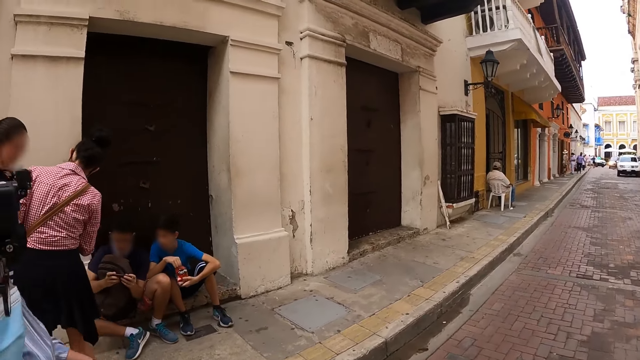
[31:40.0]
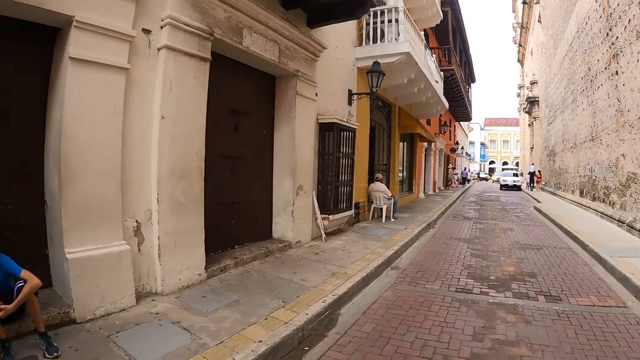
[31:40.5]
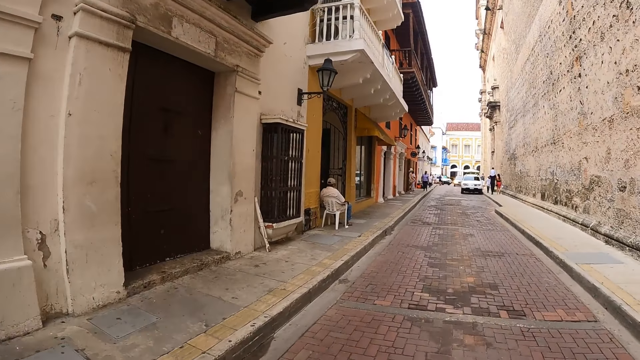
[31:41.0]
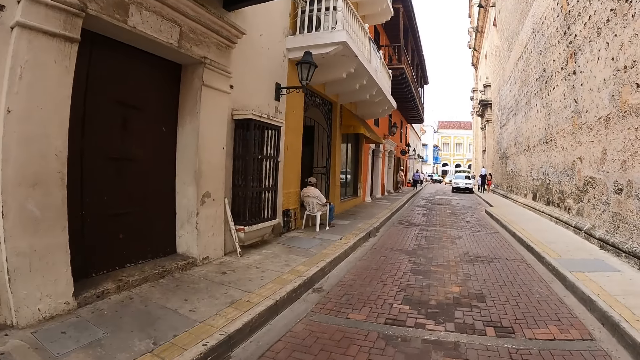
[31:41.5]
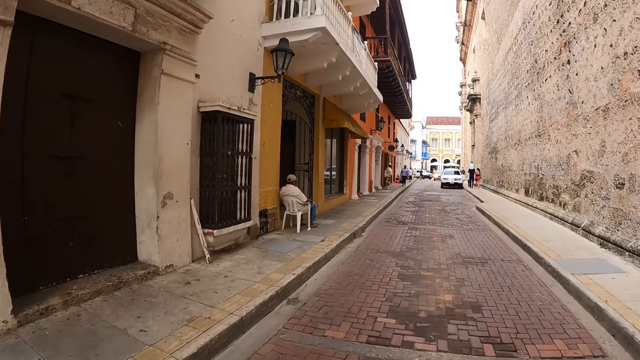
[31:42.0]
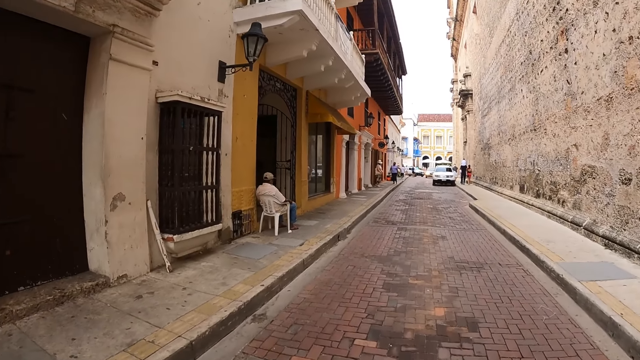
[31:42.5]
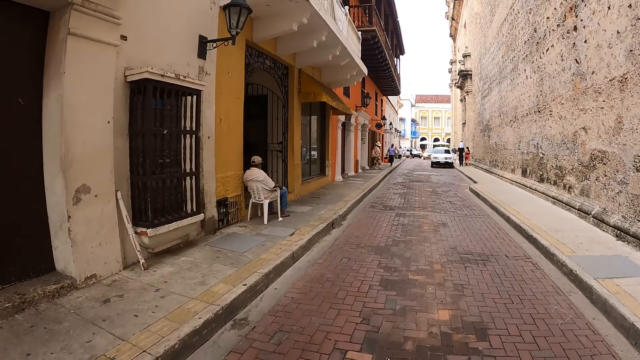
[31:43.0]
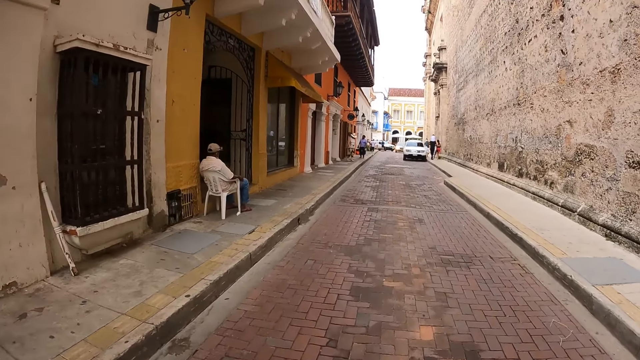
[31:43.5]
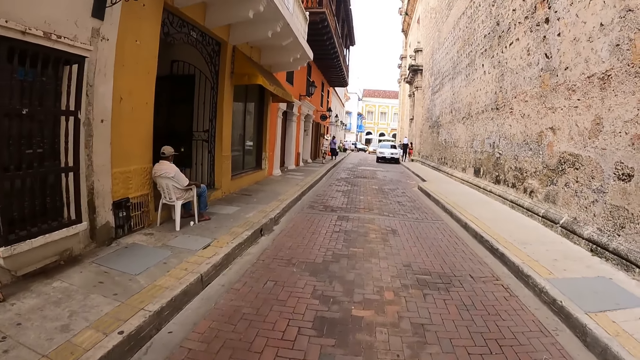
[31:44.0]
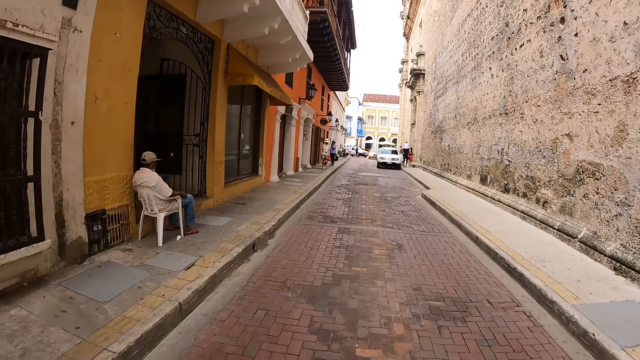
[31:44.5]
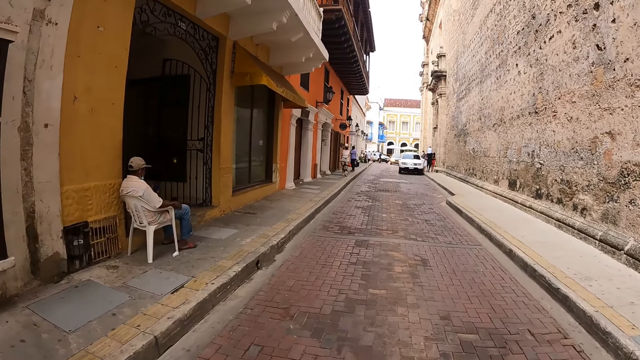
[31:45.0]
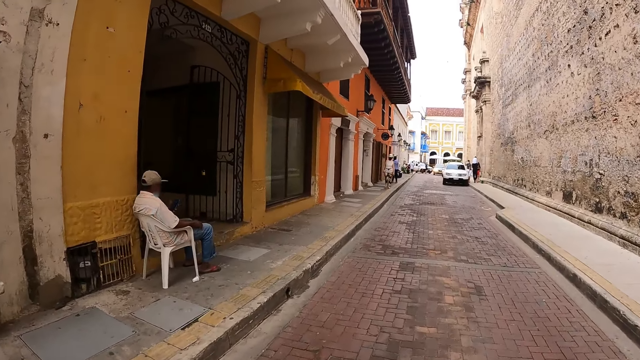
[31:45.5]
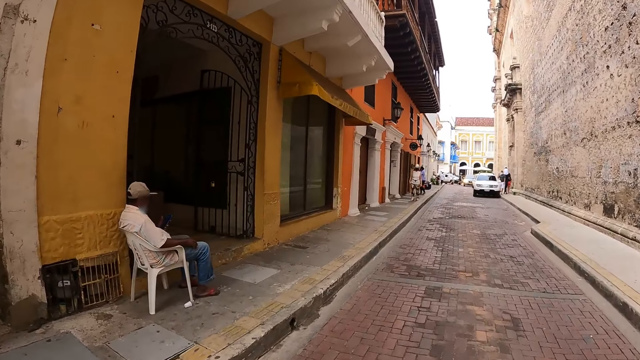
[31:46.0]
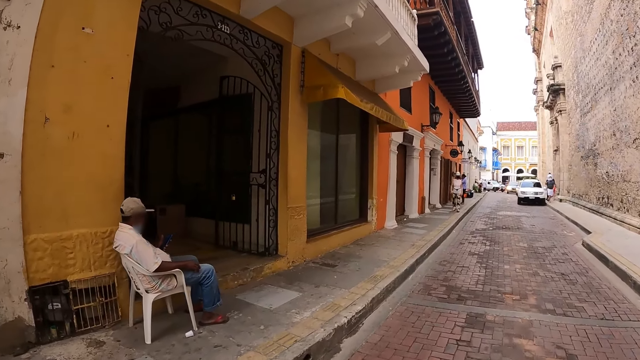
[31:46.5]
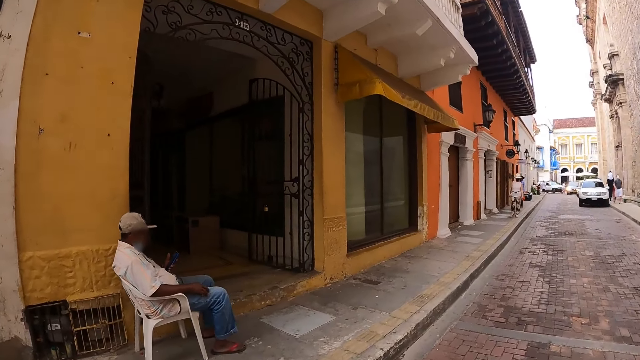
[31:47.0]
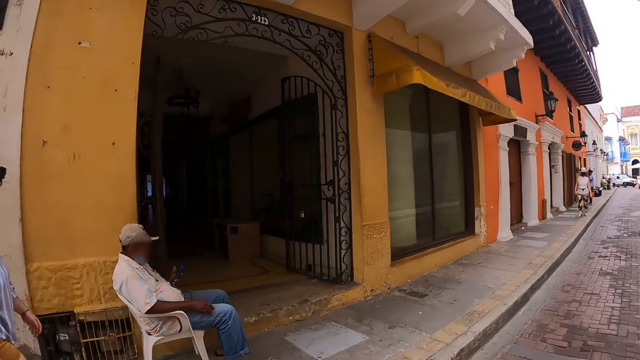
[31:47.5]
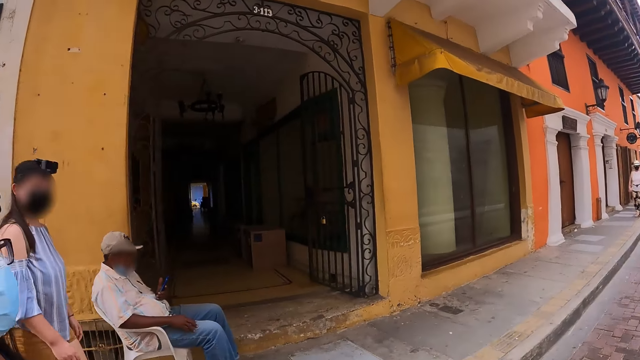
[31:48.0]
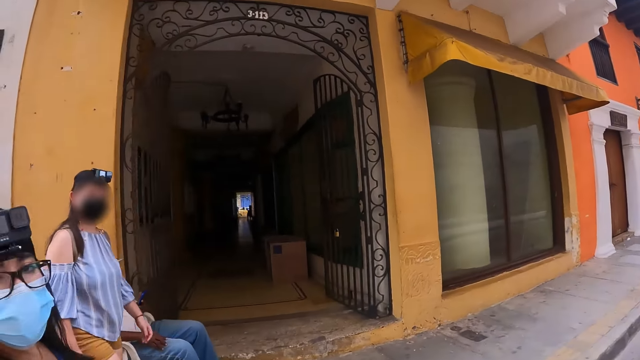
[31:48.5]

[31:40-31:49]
The camera wearer raises her left hand. She walks around.

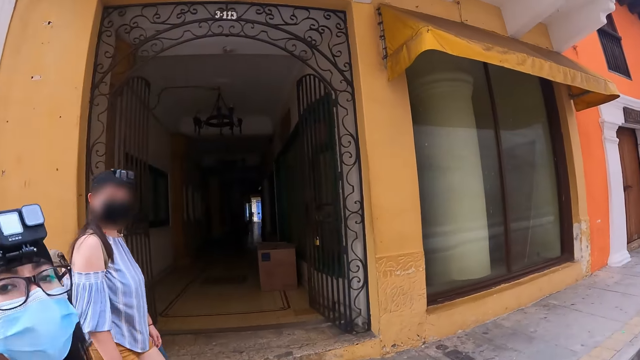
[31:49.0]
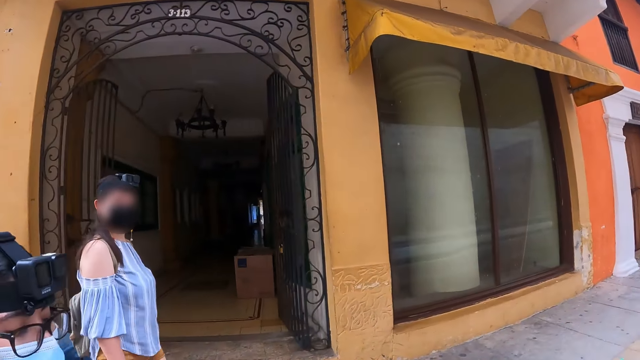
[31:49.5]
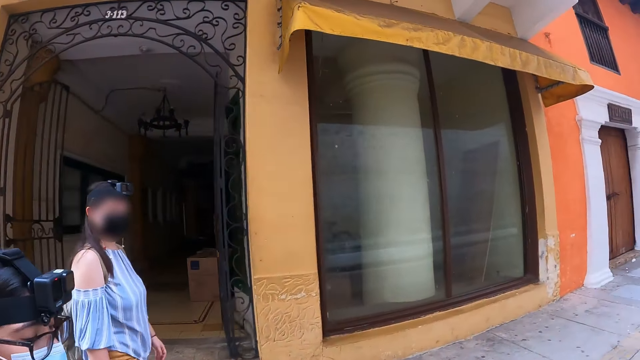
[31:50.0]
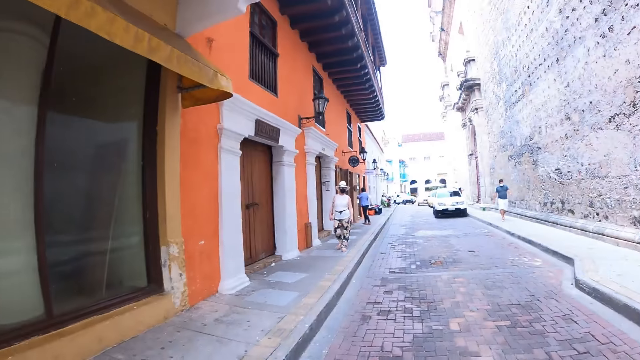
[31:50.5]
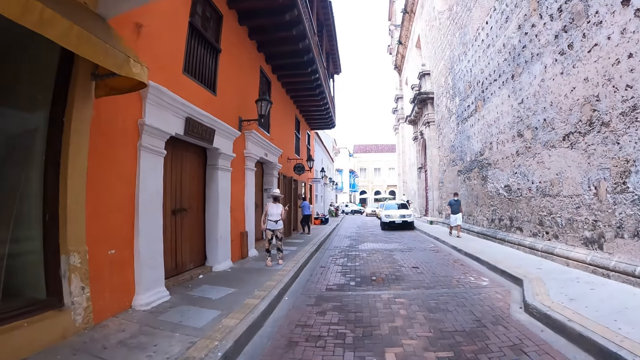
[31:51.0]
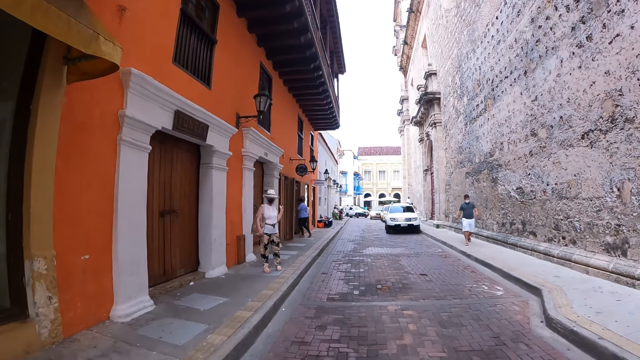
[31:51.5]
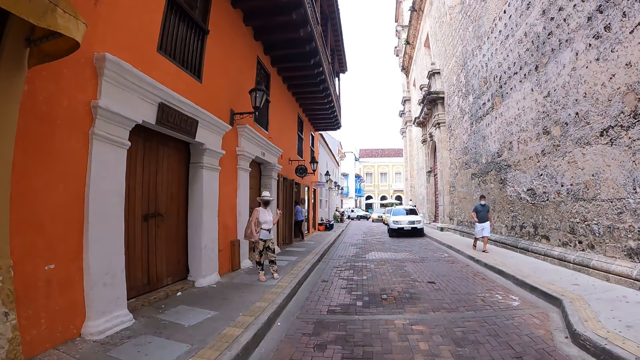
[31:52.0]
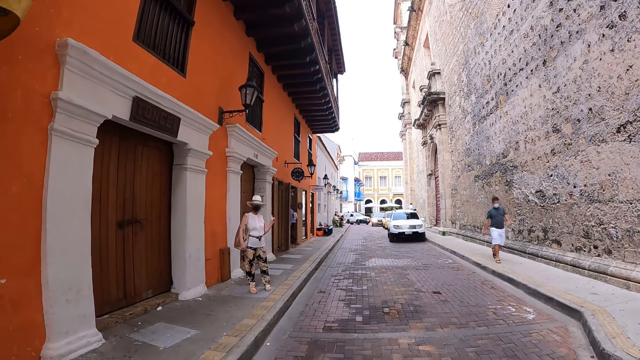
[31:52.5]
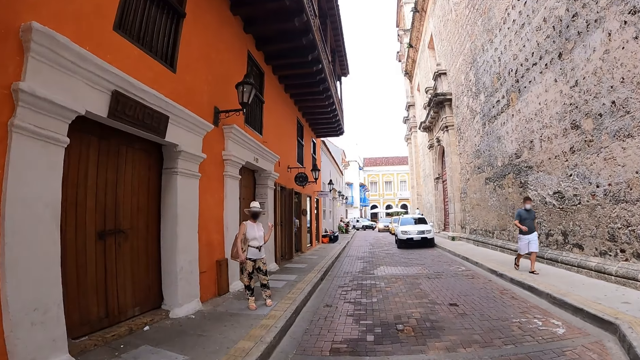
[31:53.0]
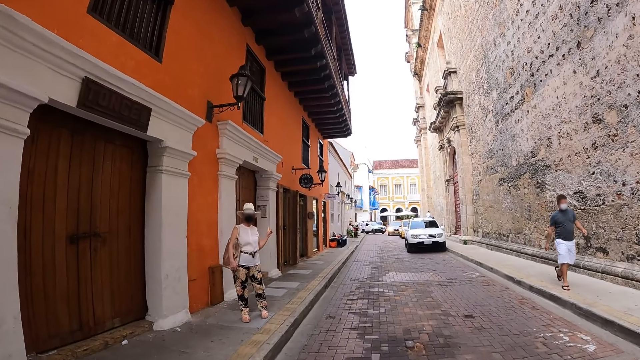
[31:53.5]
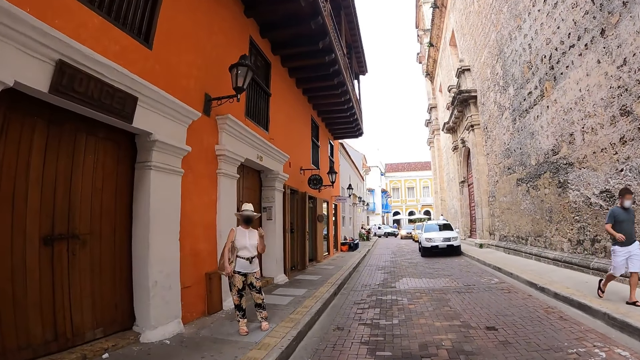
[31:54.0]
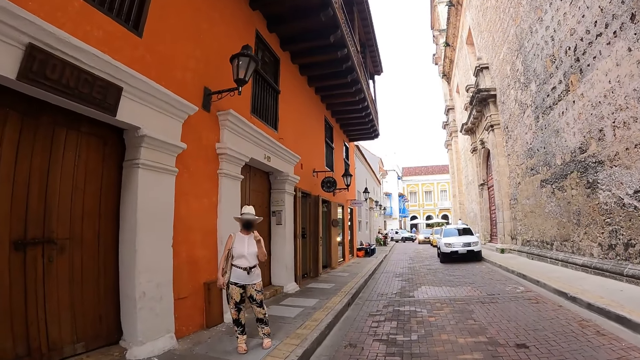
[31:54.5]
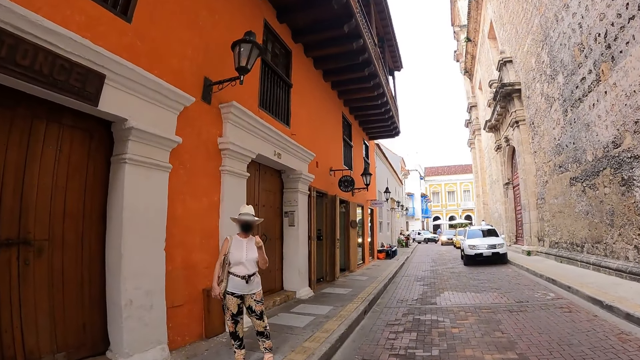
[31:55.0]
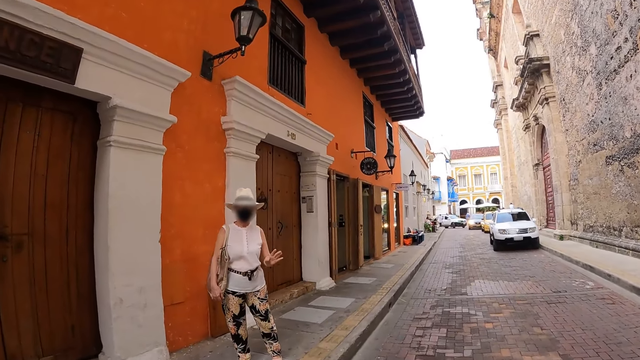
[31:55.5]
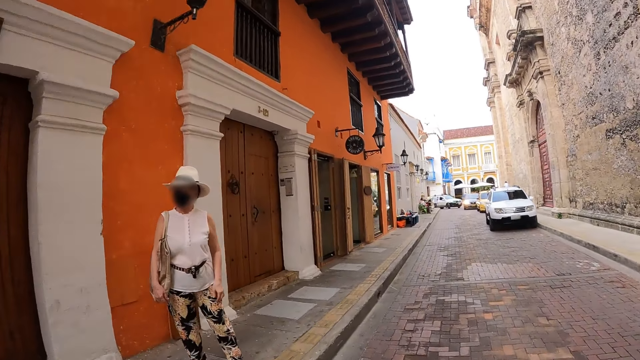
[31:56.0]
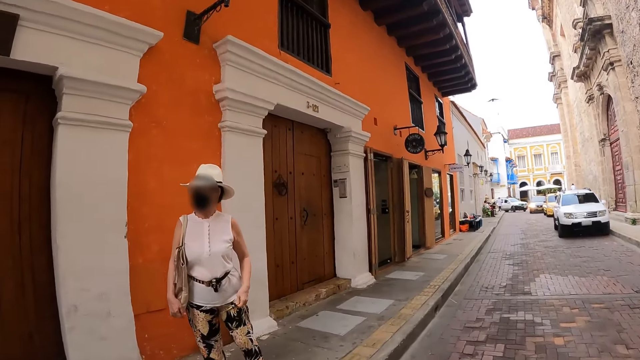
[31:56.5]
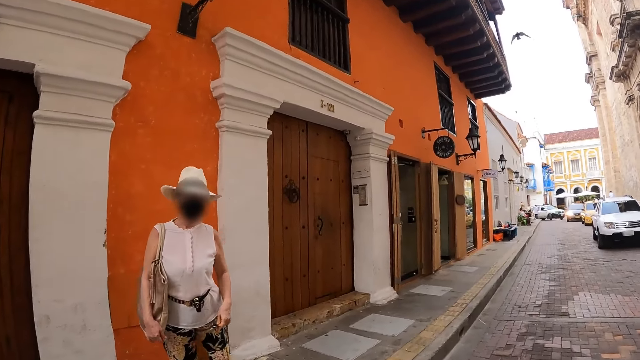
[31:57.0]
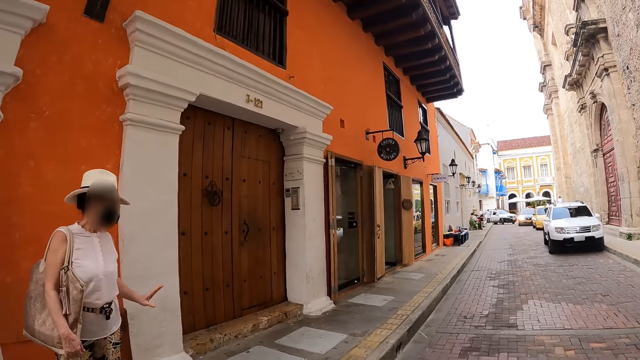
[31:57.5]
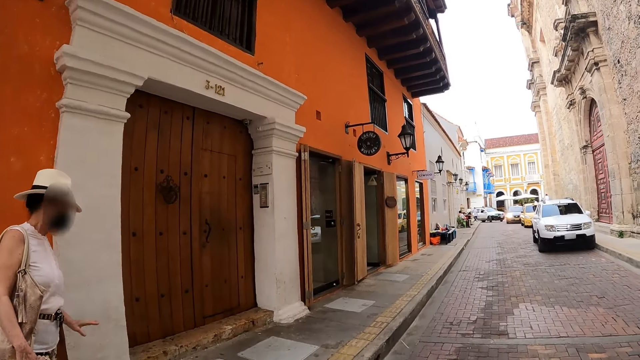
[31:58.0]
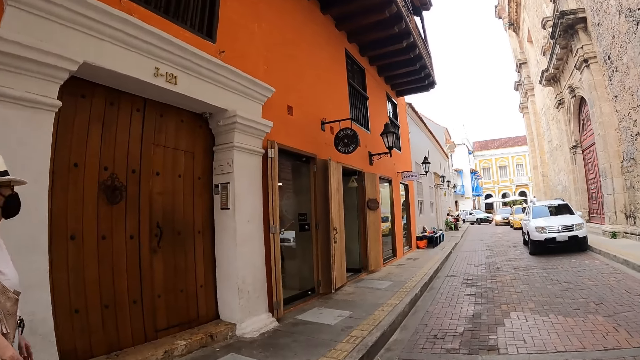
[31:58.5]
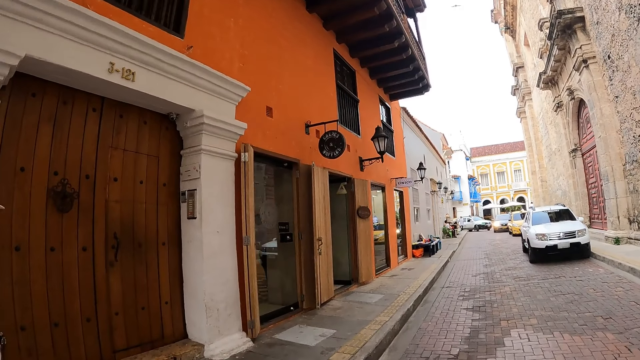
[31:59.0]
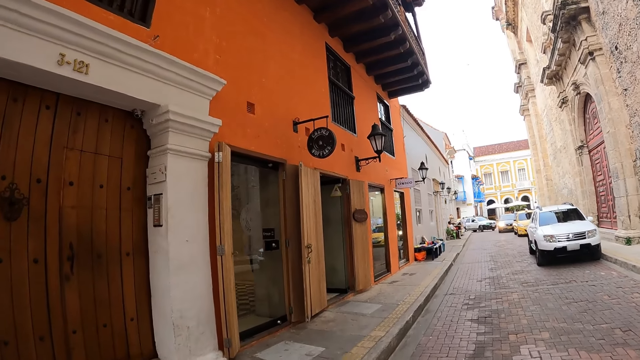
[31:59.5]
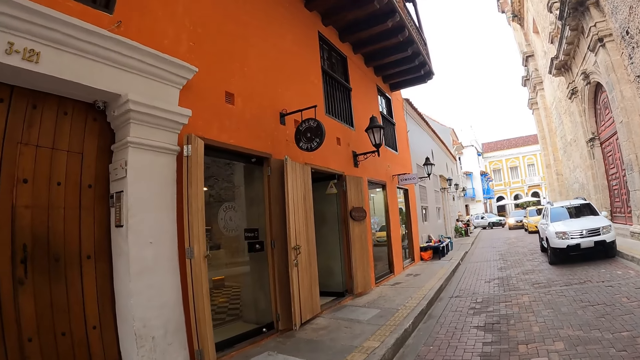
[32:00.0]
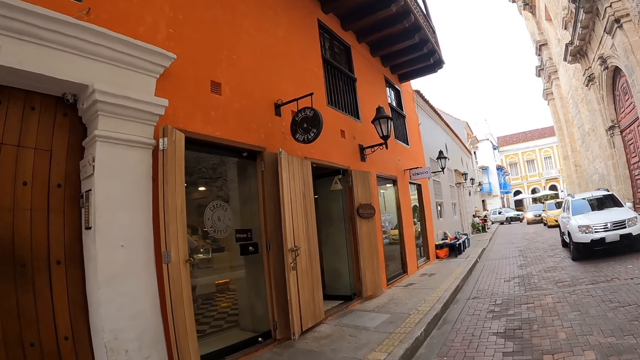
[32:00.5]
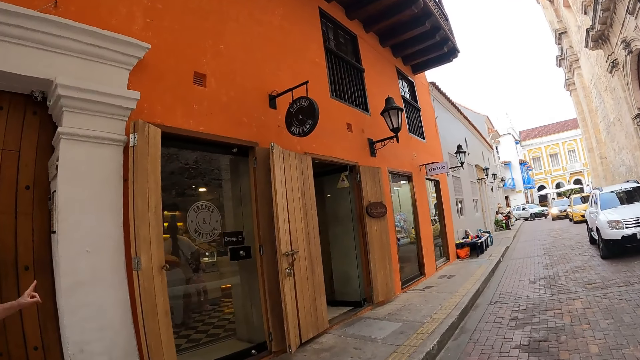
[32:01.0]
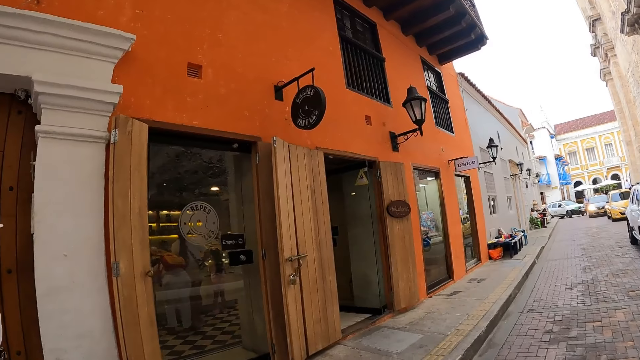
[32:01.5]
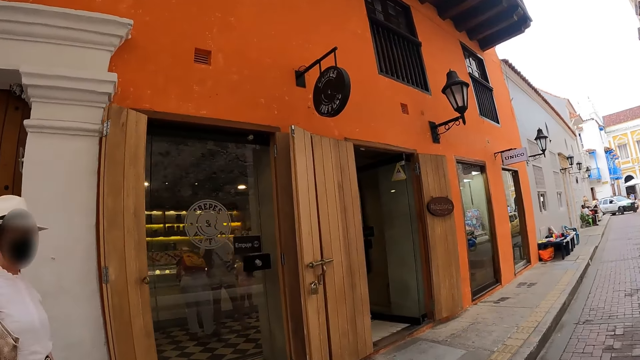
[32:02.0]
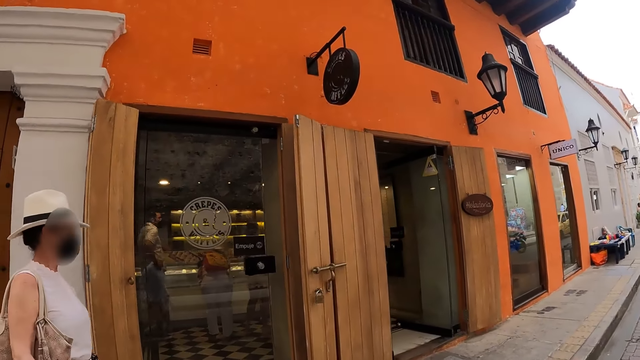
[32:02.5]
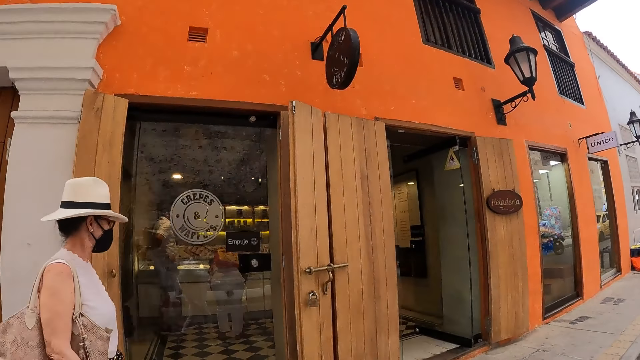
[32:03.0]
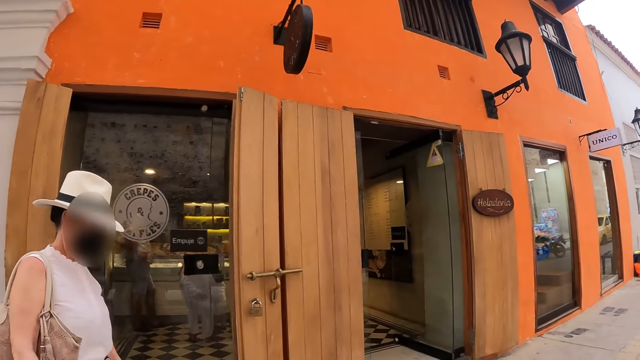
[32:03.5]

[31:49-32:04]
A lady engages the camera wearer.
